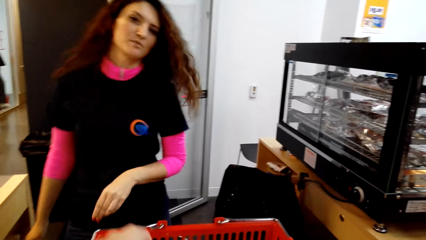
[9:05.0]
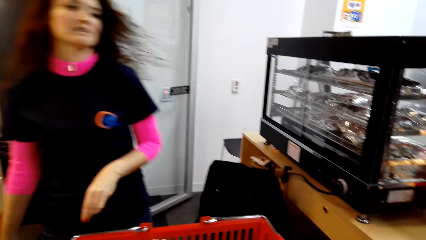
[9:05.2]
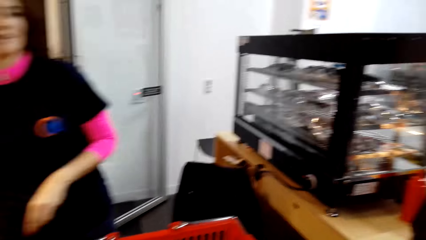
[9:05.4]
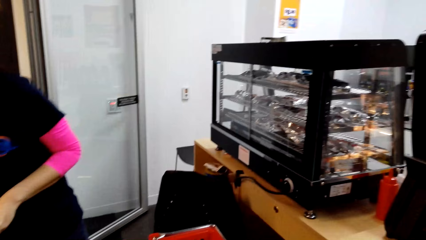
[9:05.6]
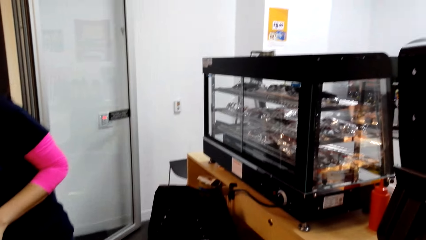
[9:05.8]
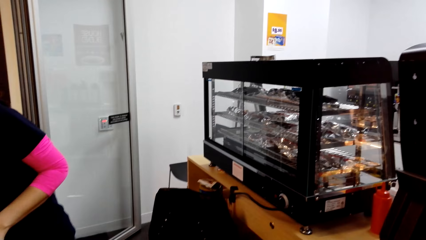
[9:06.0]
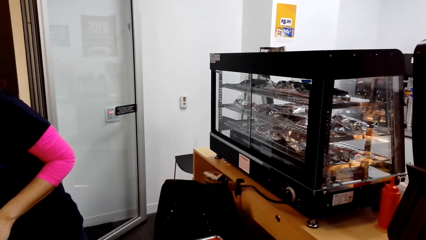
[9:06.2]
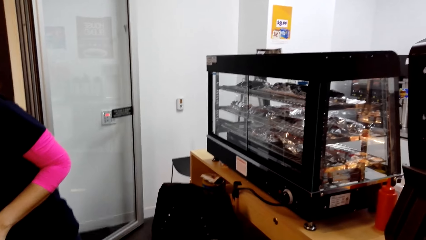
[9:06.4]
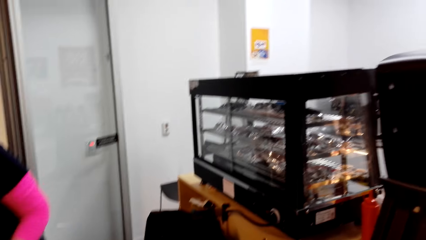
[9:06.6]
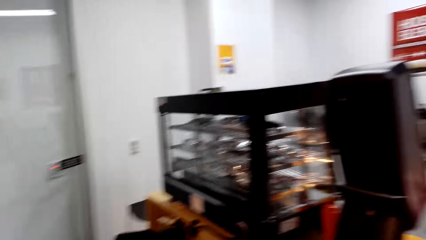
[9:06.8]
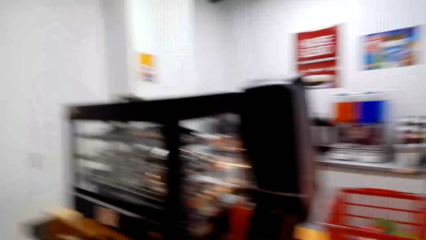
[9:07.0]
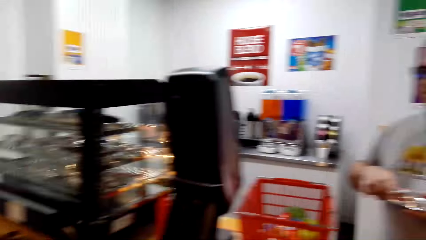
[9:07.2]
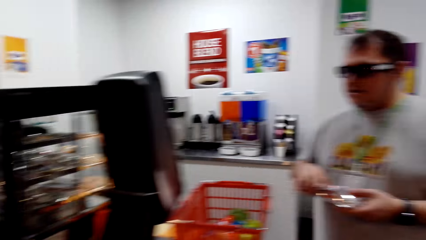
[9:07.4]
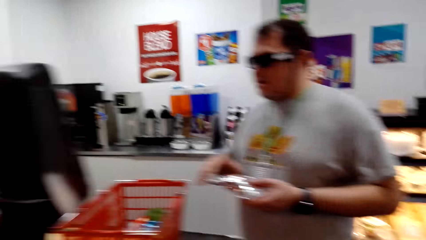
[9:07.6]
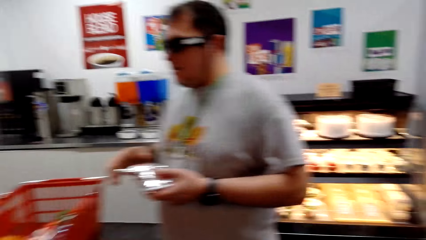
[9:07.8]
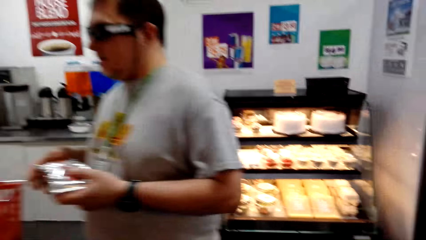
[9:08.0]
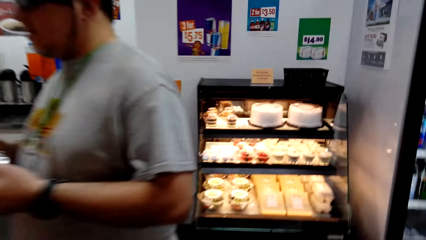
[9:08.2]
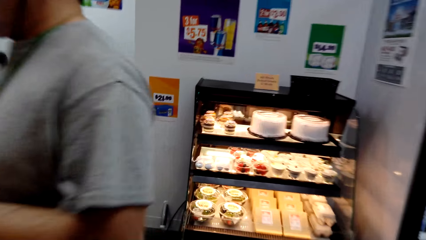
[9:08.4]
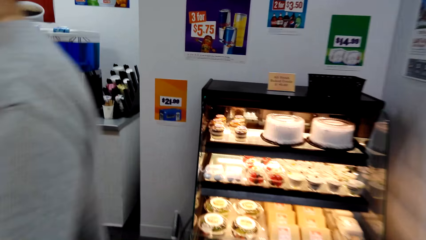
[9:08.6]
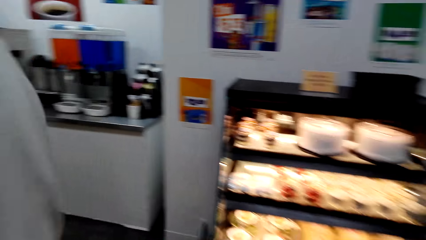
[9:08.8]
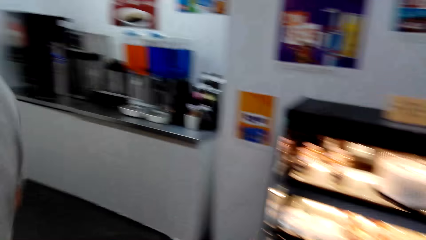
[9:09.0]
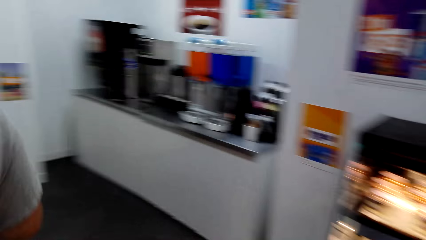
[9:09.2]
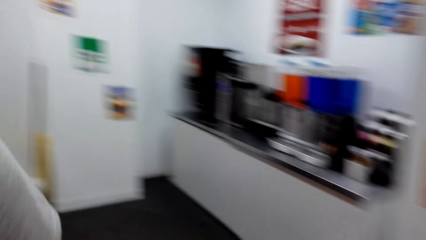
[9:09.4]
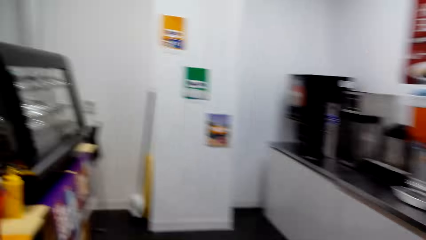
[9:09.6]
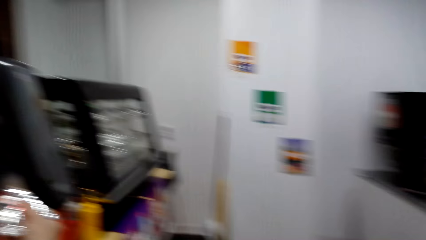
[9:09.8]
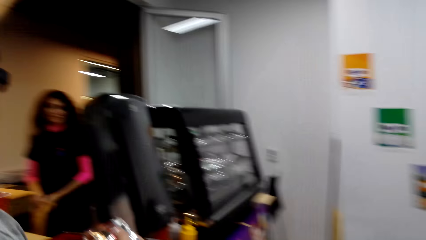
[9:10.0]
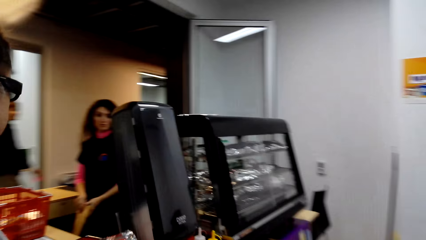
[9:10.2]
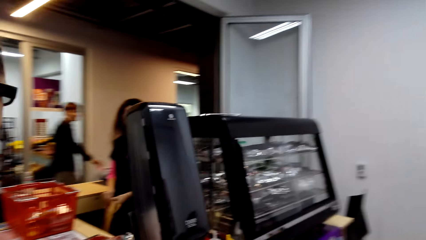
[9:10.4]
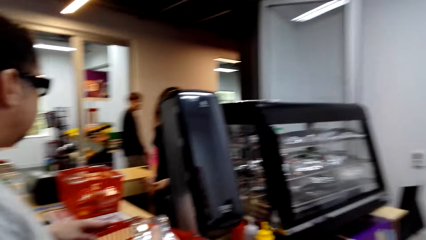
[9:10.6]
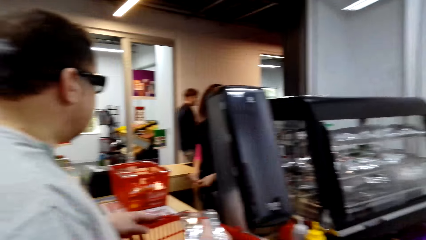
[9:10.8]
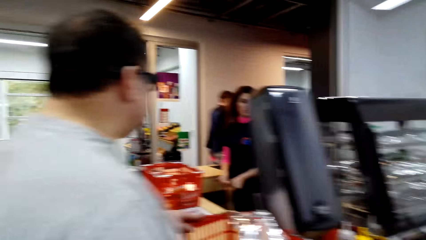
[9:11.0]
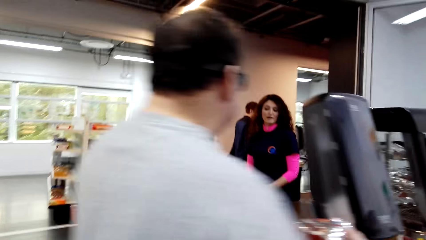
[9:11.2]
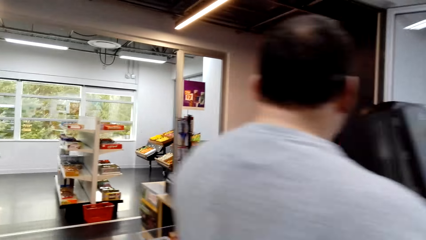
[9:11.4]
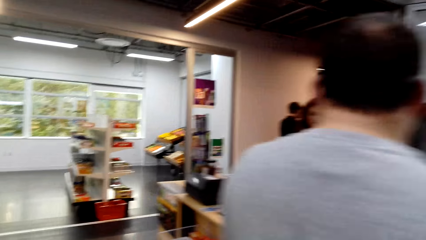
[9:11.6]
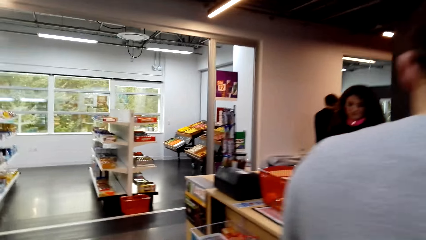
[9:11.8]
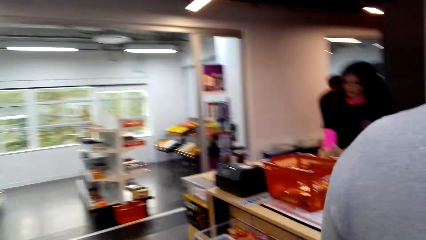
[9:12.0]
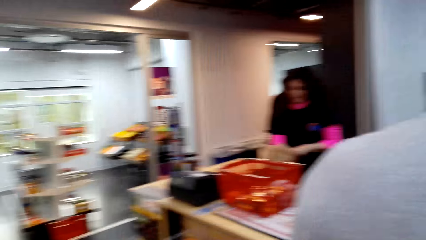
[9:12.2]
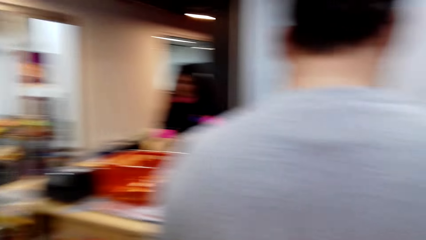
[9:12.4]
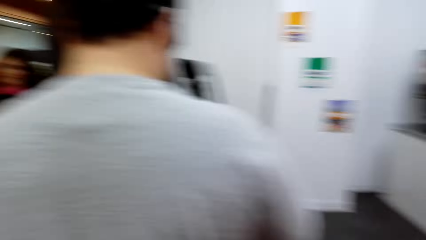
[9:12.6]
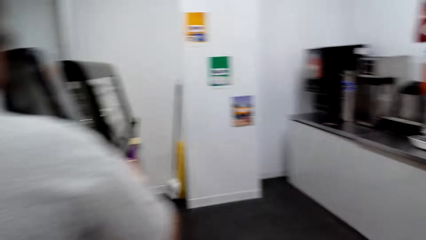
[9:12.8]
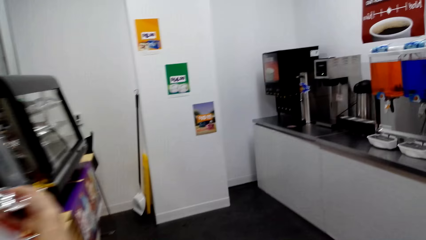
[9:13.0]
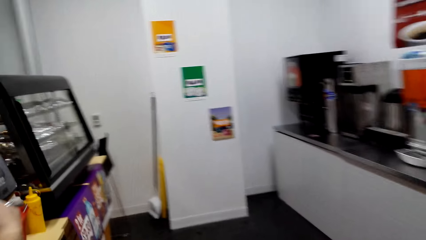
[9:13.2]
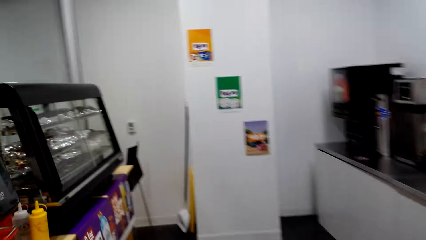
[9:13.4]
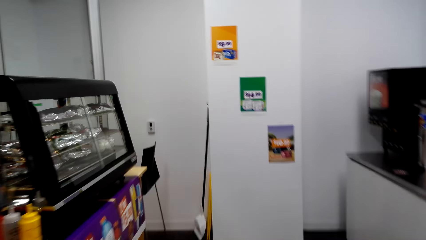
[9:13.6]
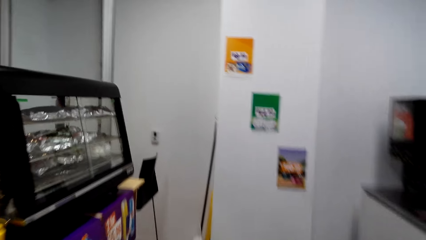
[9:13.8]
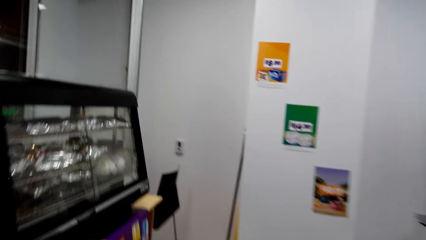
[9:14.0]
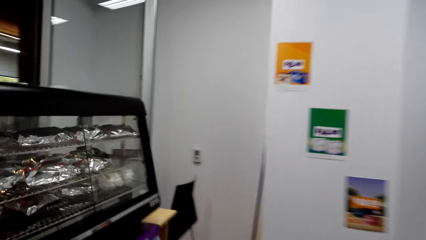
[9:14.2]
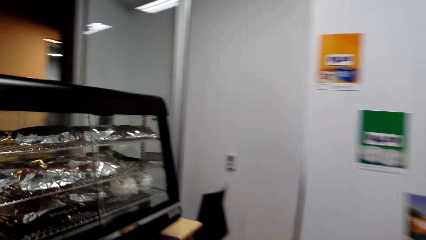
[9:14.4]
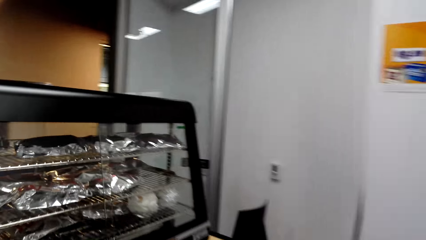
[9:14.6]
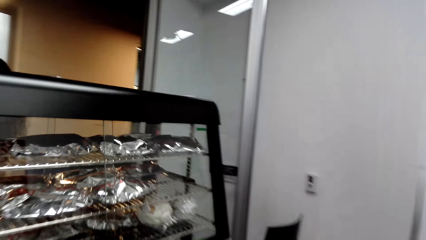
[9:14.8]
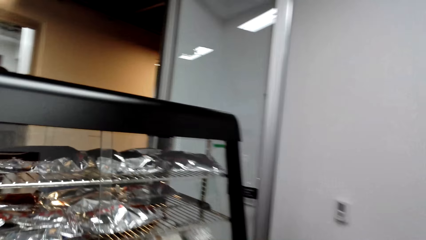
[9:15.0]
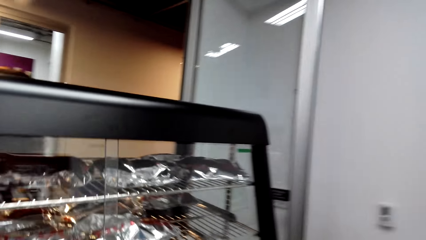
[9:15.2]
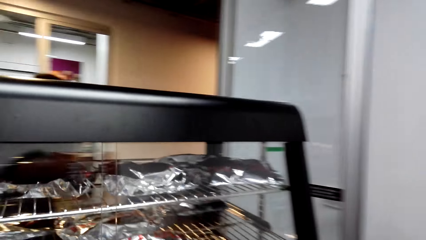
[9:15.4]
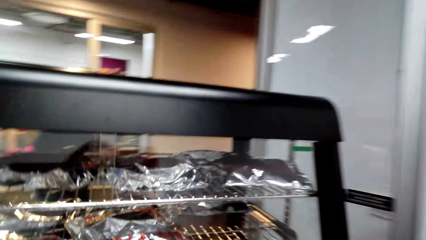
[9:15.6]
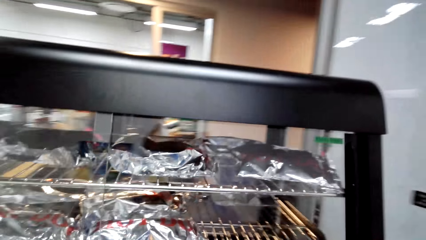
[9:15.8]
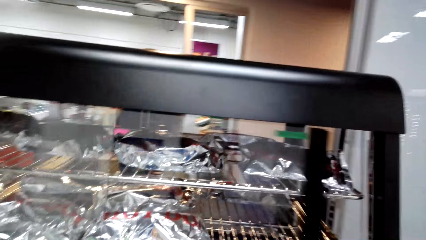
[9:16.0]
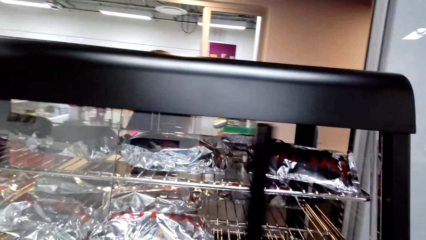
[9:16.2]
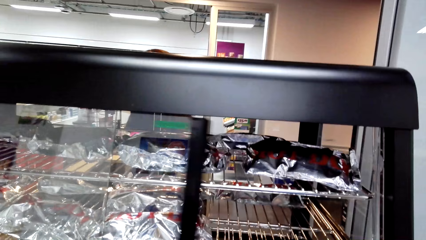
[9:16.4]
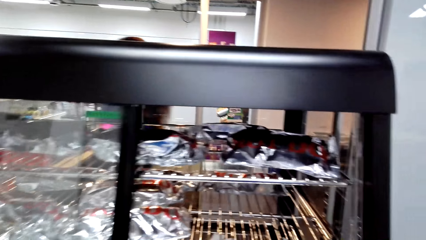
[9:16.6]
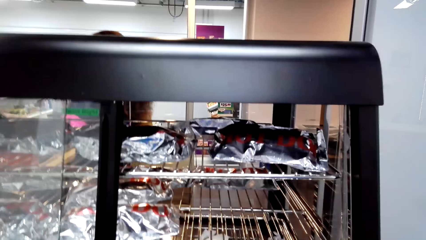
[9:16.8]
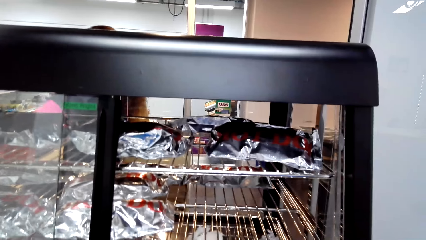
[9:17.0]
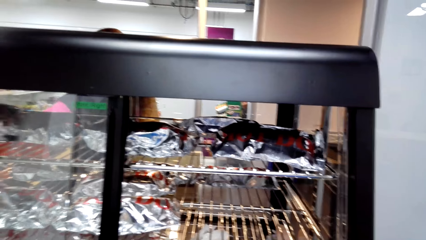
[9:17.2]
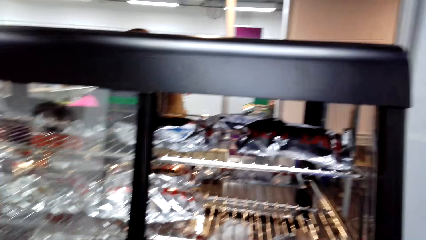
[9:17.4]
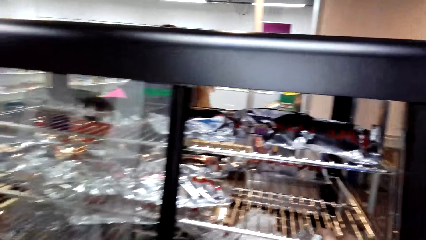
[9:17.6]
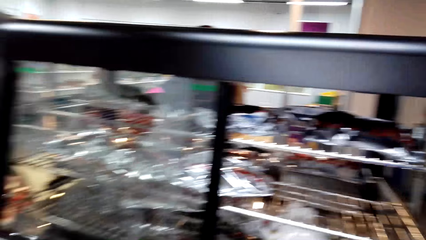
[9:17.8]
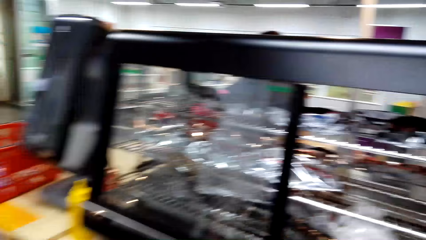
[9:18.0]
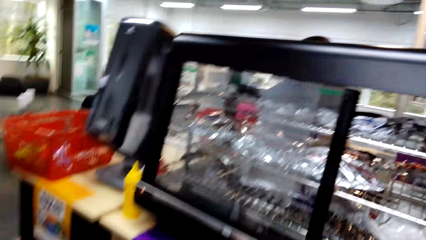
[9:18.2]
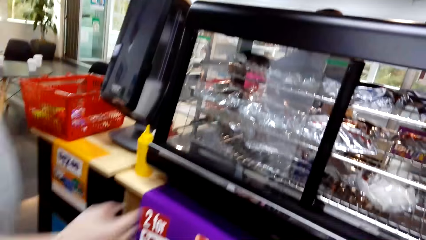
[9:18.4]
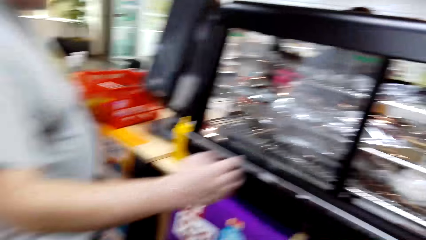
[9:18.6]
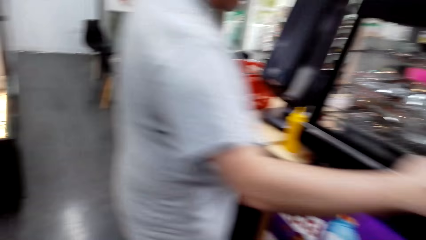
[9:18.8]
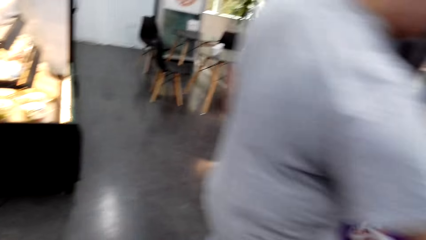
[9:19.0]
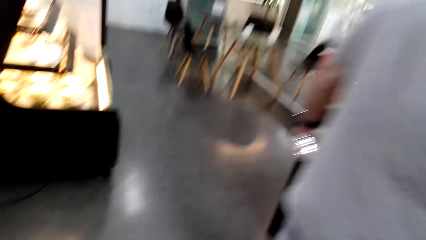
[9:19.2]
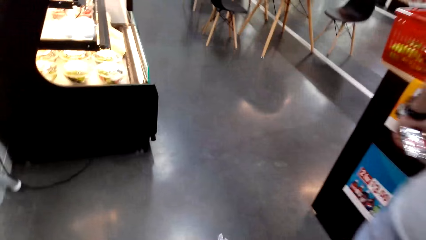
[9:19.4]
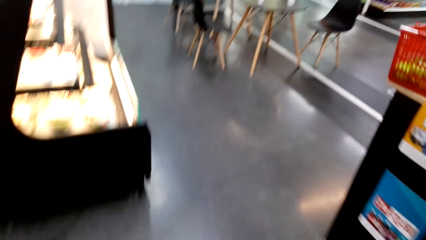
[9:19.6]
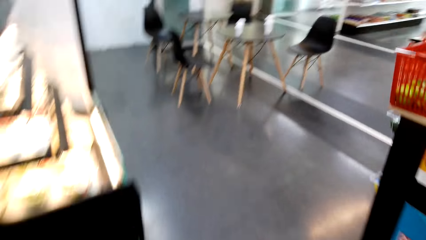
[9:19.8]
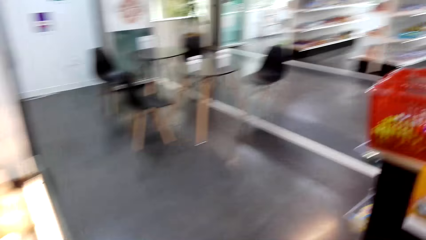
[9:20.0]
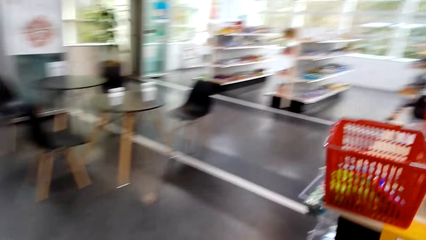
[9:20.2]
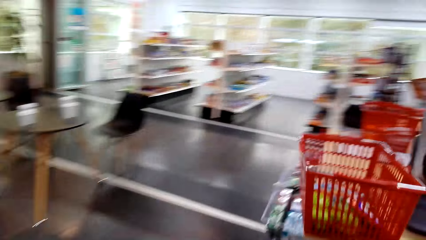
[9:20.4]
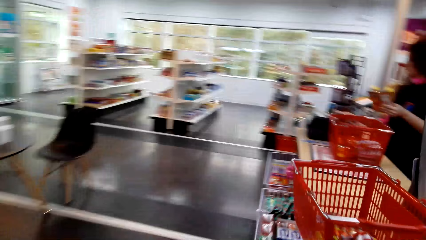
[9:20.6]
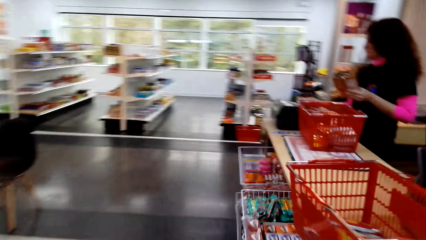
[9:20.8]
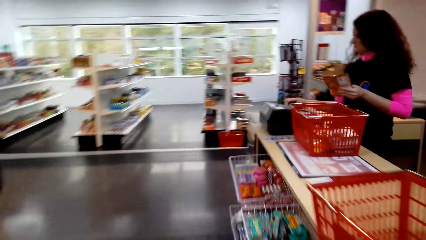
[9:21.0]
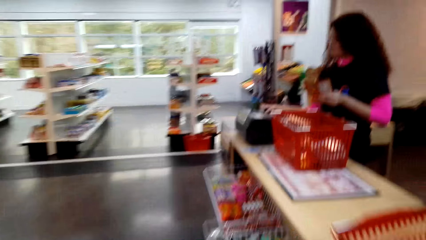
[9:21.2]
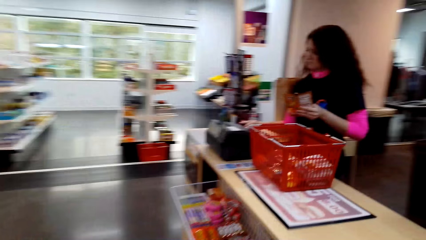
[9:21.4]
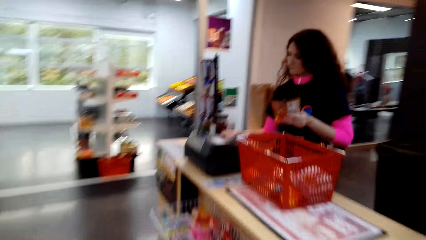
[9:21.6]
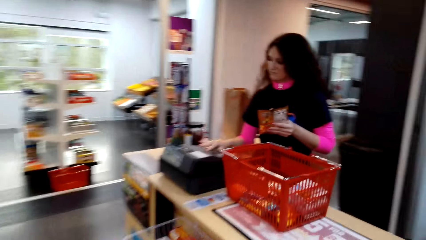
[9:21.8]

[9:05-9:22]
The camera wearer walks towards the showcase bread display. They open a cupboard. A man stands on the floor. The camera wearer walks on the floor.
